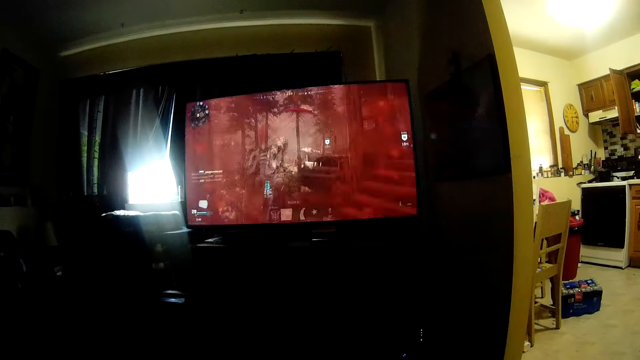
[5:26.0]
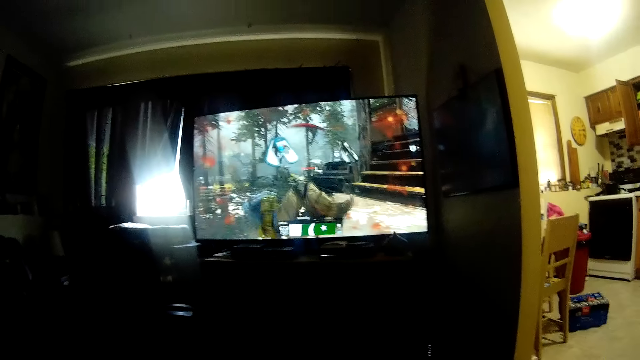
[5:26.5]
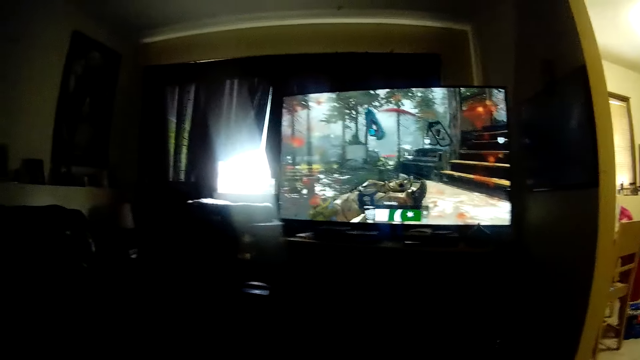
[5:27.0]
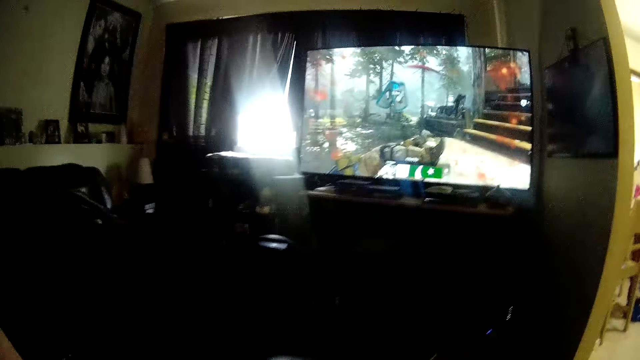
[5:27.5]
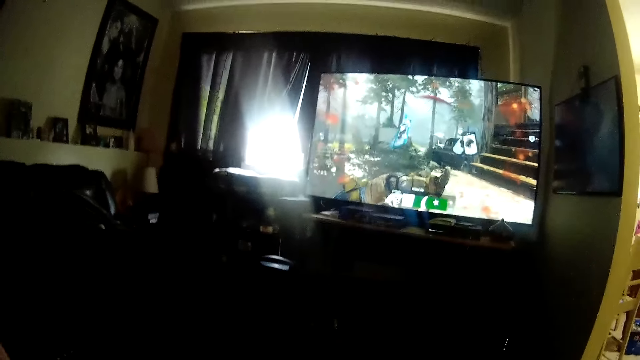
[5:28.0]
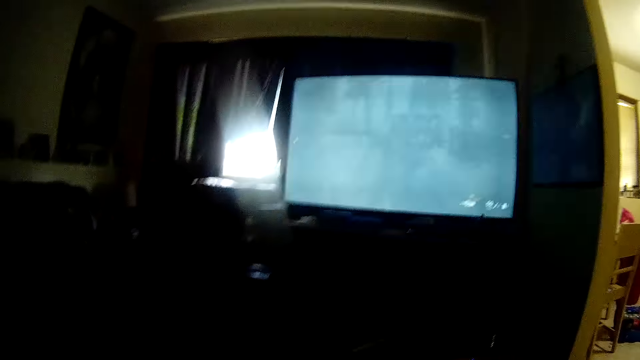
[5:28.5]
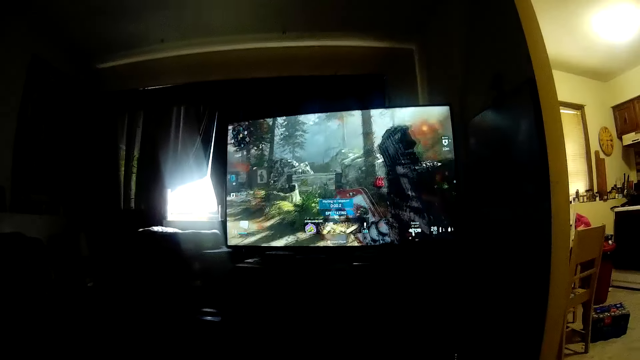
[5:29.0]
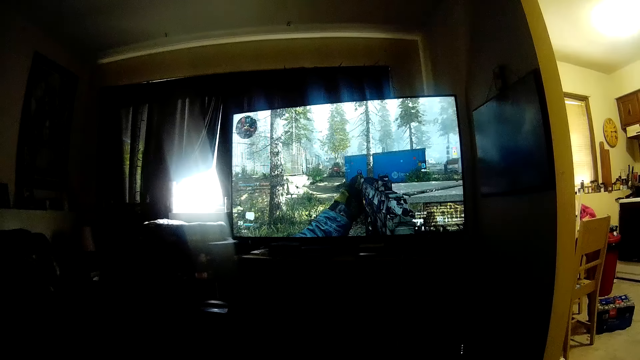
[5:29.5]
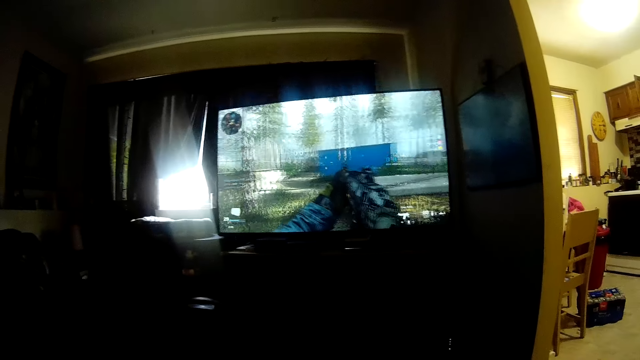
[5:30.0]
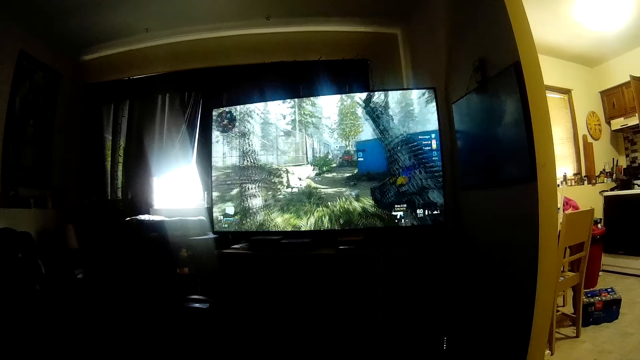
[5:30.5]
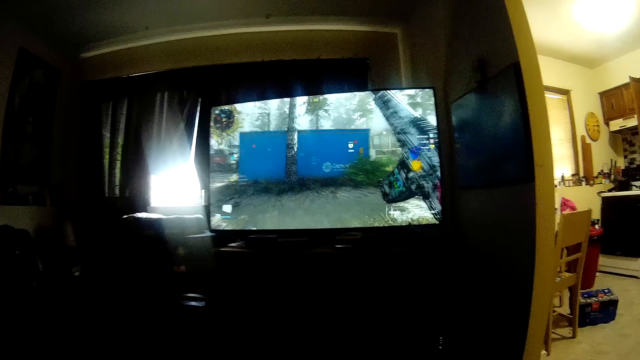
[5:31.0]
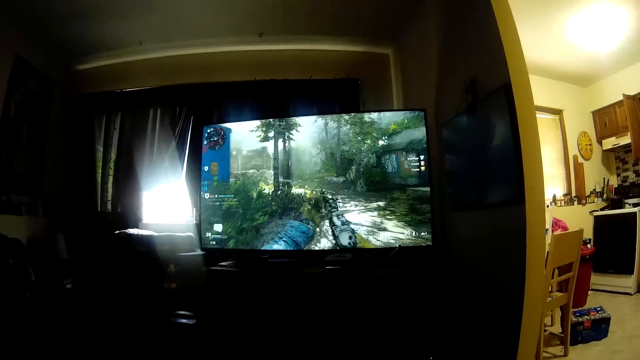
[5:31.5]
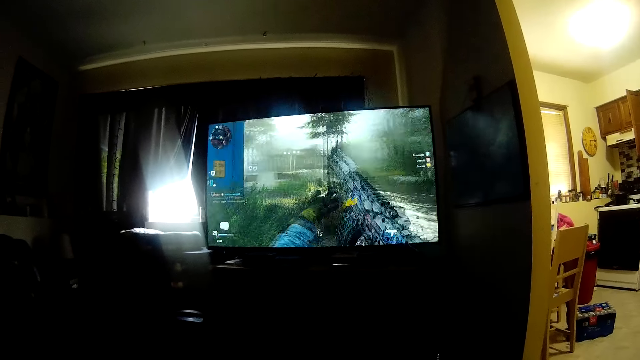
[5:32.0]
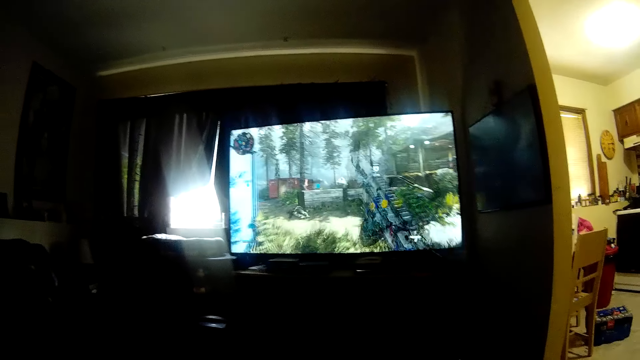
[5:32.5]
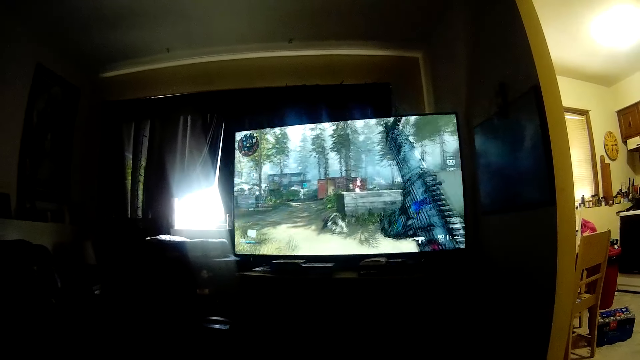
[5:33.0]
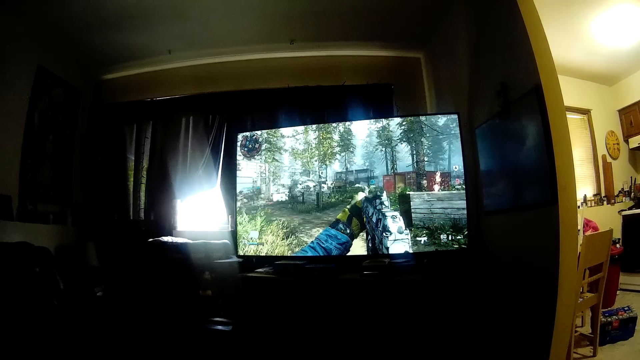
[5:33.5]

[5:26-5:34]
The camera wearer moves a hand.

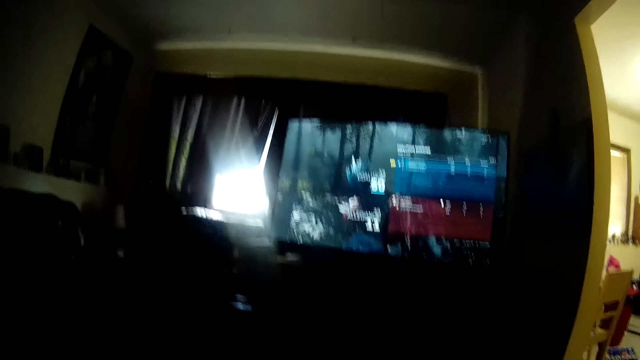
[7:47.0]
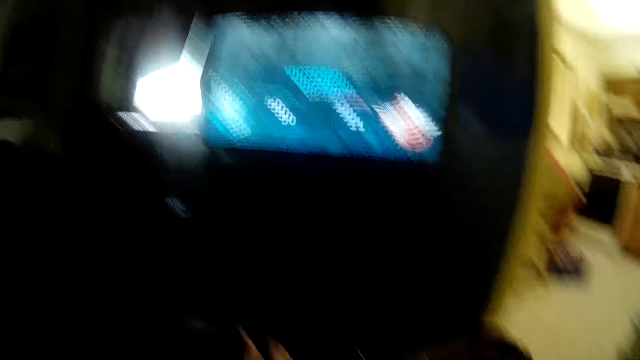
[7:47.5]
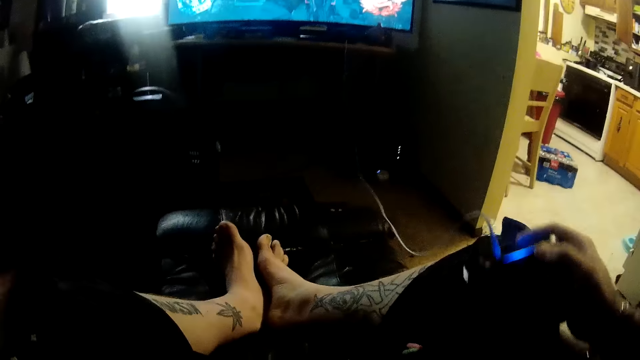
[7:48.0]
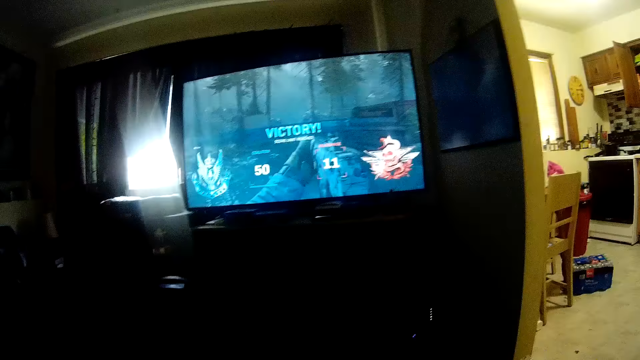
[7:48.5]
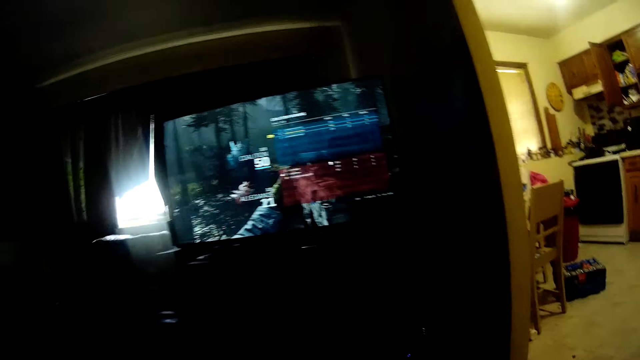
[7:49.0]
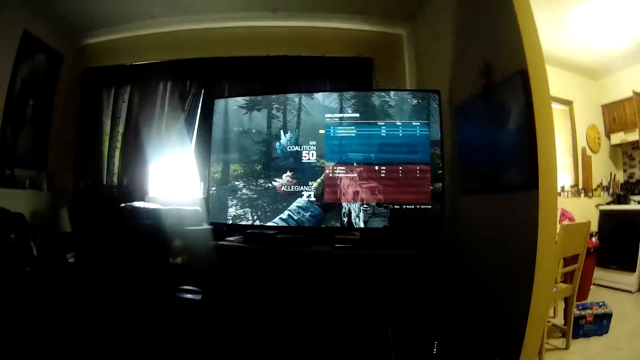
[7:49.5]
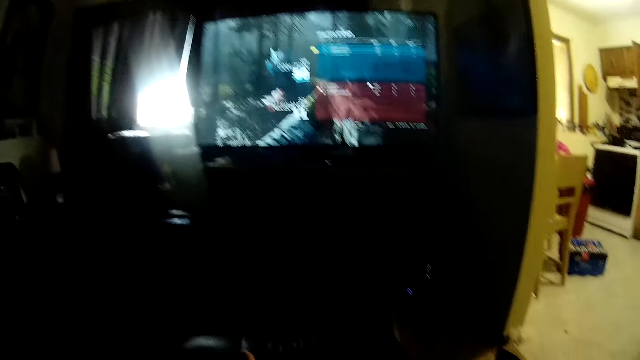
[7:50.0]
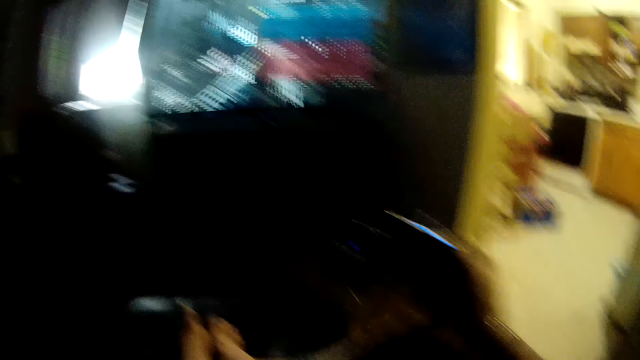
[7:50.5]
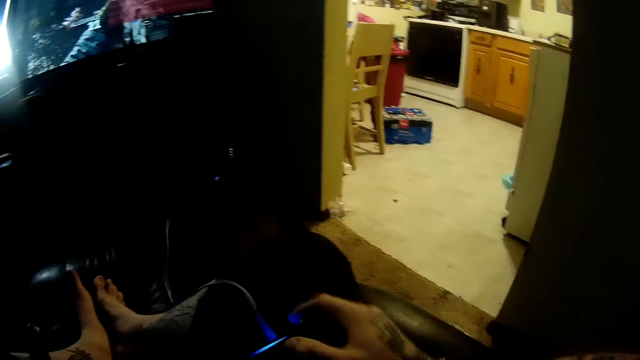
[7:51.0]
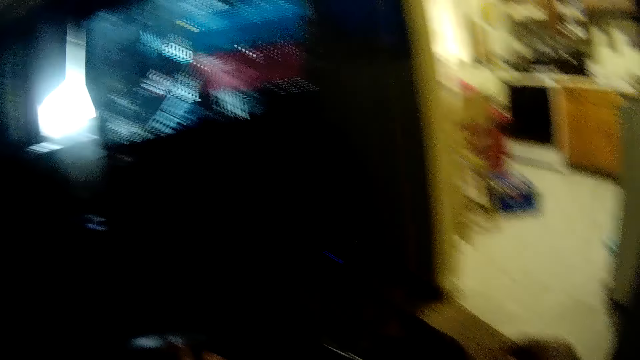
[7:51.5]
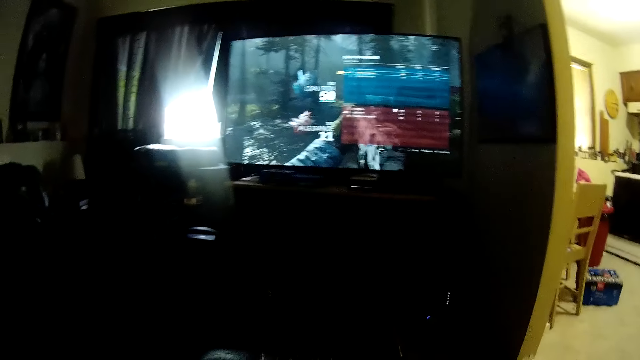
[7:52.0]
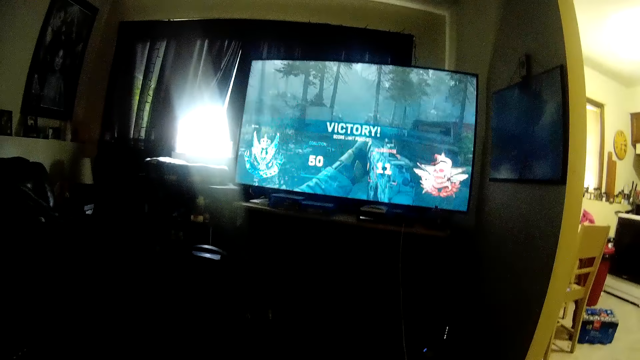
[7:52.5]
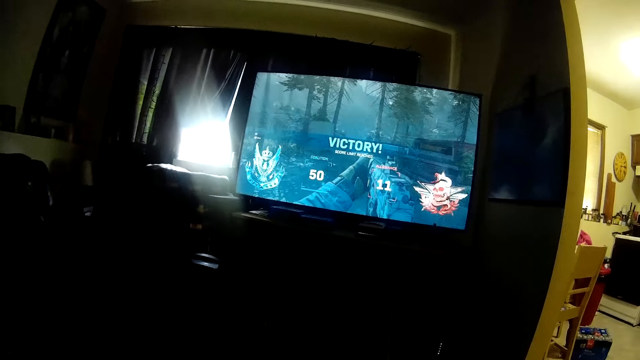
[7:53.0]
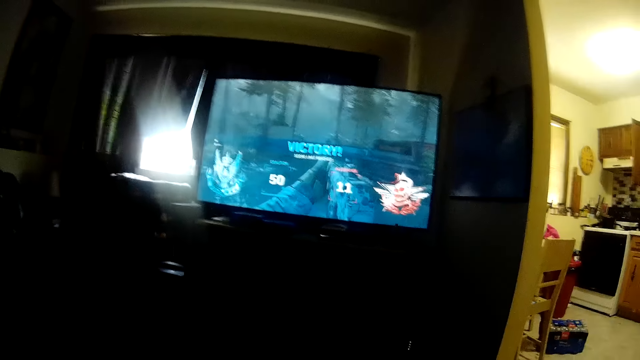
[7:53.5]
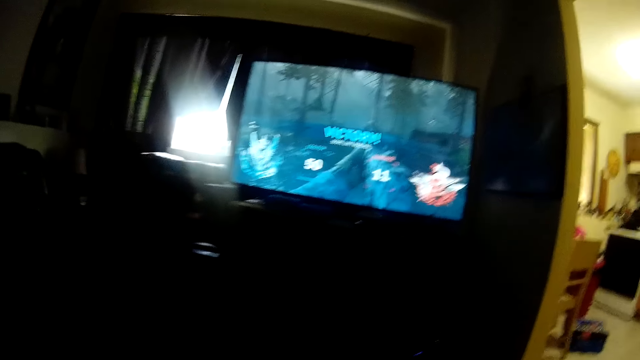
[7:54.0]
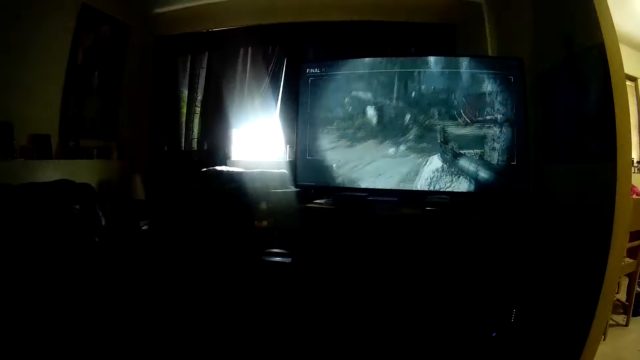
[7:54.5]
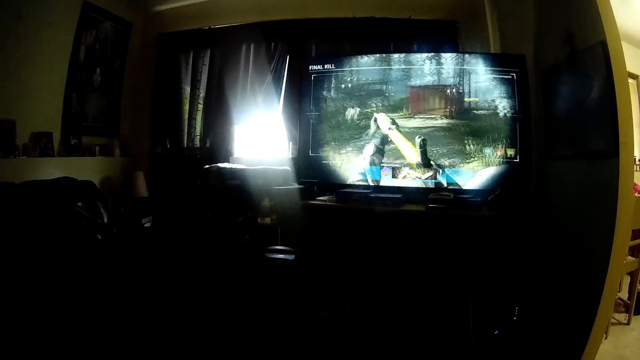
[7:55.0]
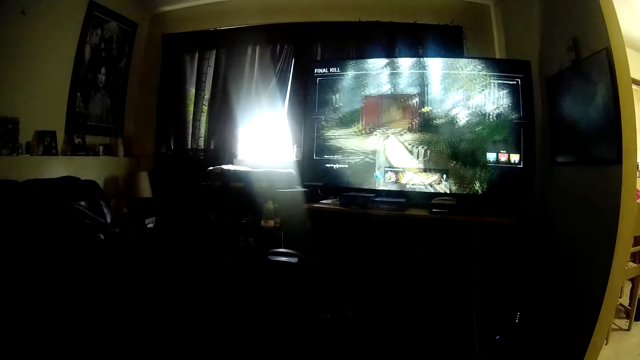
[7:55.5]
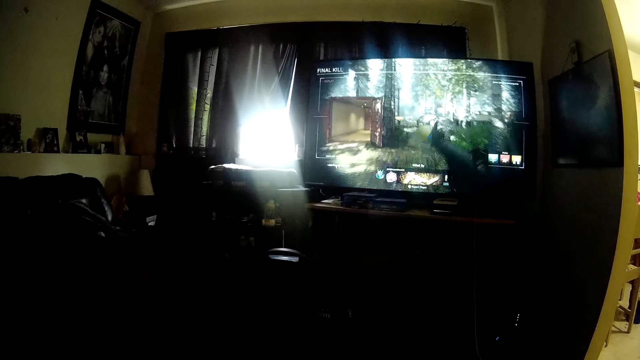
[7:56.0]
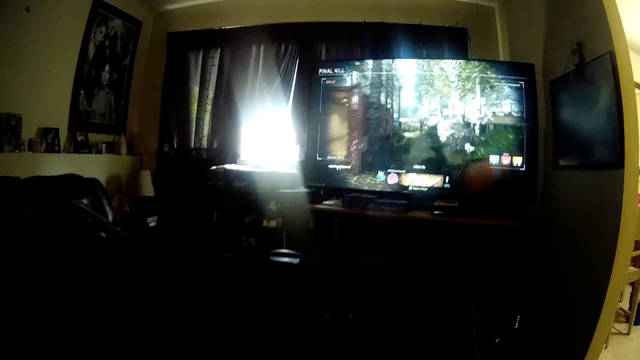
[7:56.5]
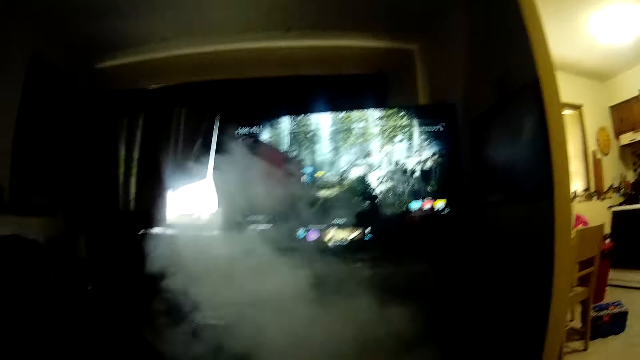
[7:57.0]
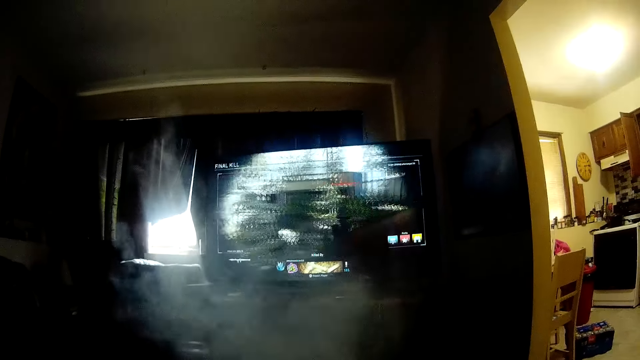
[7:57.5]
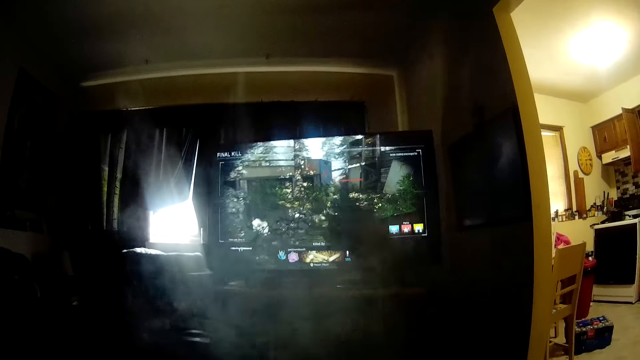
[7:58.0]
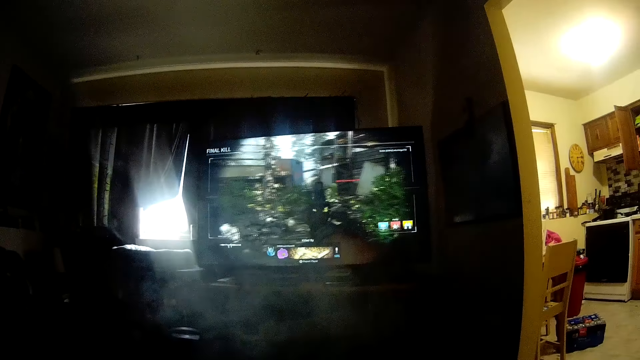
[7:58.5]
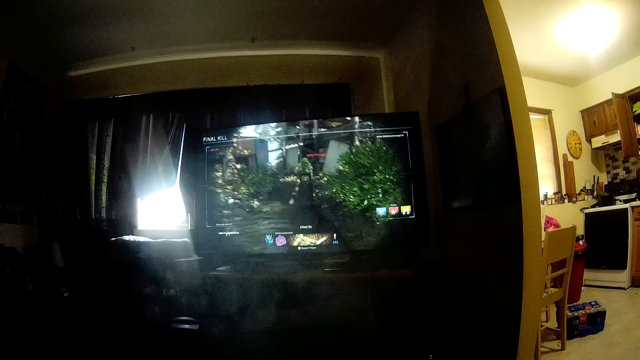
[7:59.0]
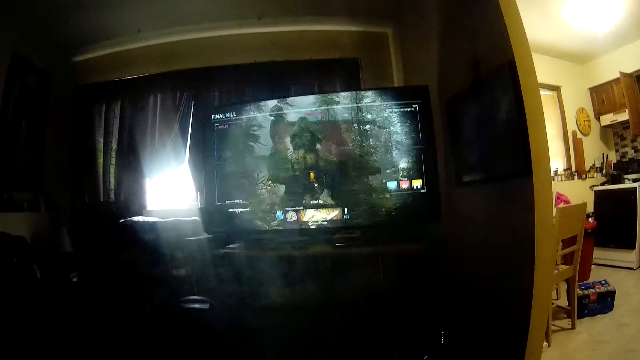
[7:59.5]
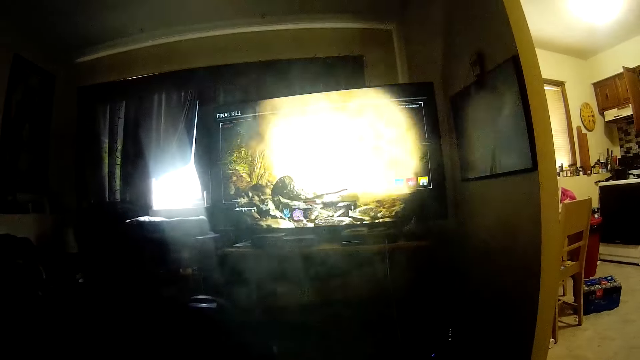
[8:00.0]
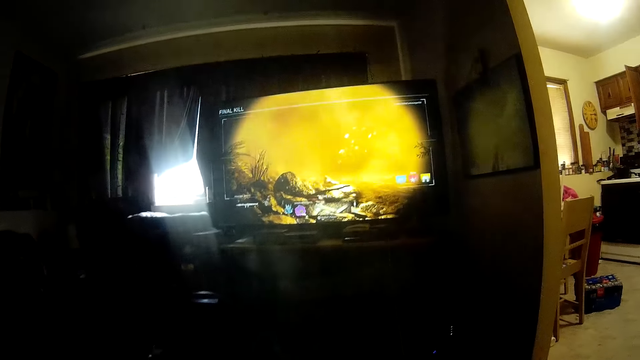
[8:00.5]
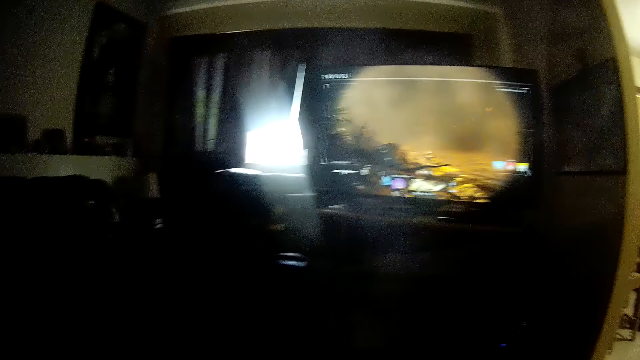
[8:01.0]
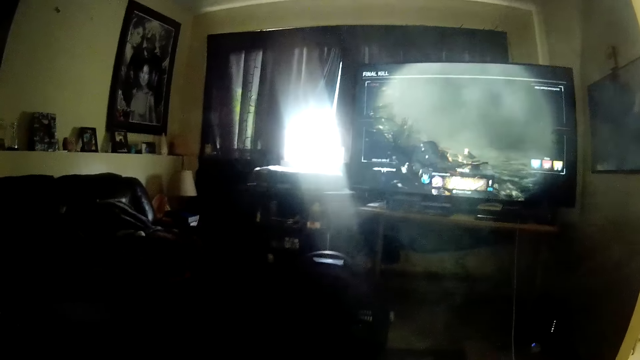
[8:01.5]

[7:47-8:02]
The camera wearer touches his face with his right hand. He moves his hand holding a joypad. He adjusts the cord of the gamepad console in his hand. He moves his hand holding the joypad again. He smokes a cigarette. He pours out smoke.
